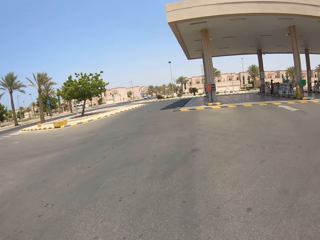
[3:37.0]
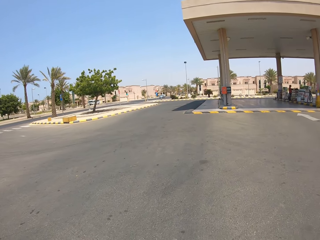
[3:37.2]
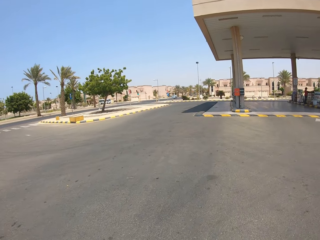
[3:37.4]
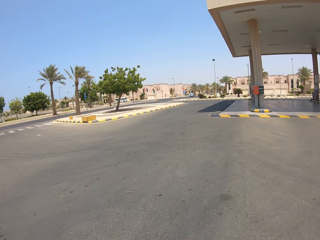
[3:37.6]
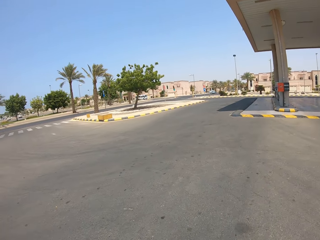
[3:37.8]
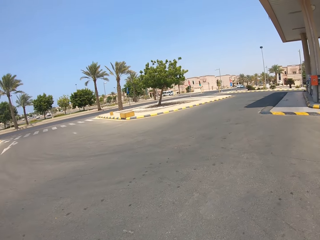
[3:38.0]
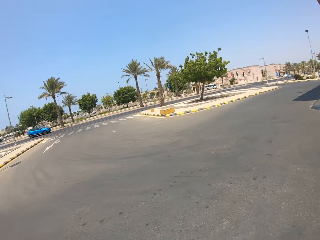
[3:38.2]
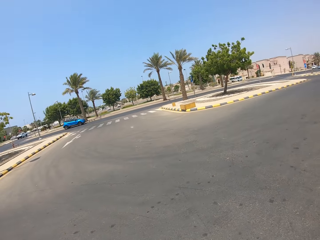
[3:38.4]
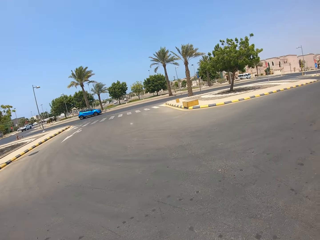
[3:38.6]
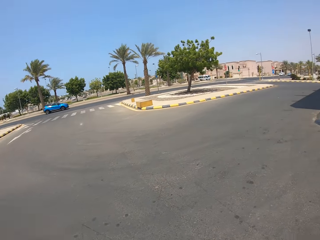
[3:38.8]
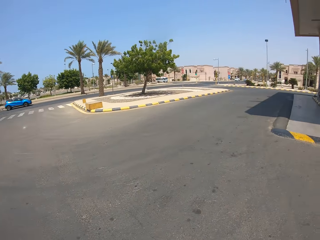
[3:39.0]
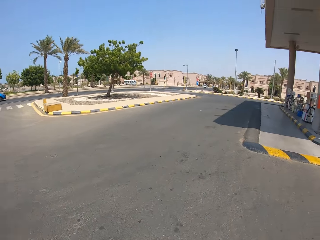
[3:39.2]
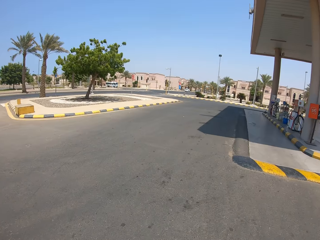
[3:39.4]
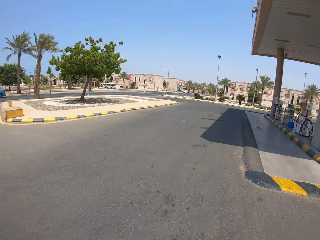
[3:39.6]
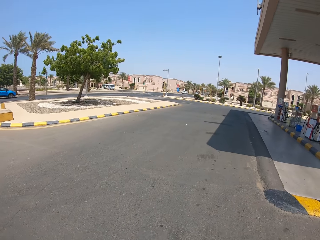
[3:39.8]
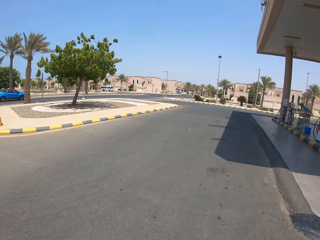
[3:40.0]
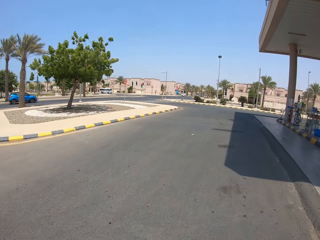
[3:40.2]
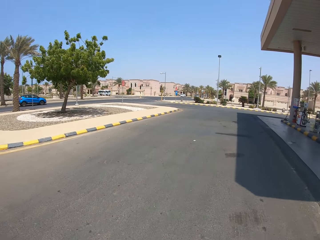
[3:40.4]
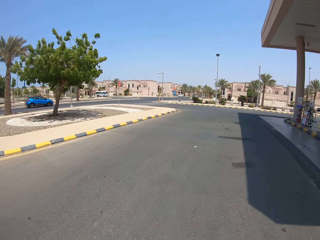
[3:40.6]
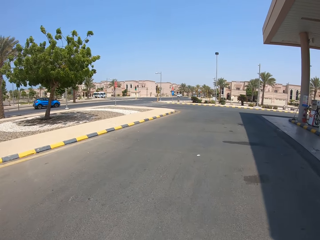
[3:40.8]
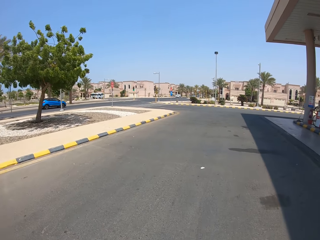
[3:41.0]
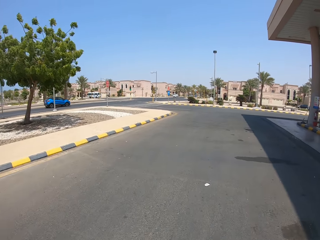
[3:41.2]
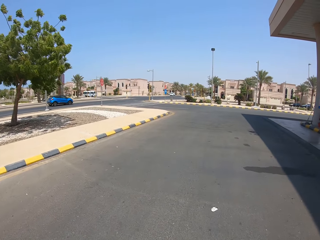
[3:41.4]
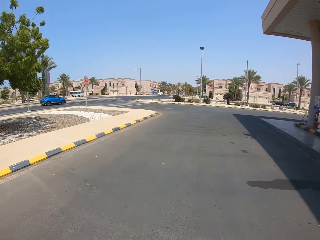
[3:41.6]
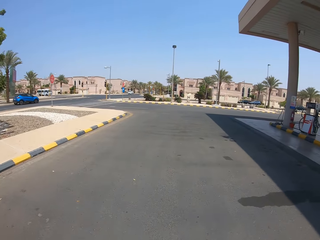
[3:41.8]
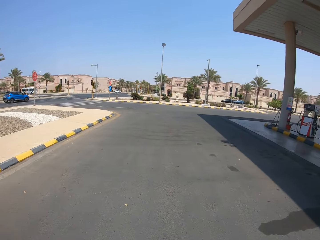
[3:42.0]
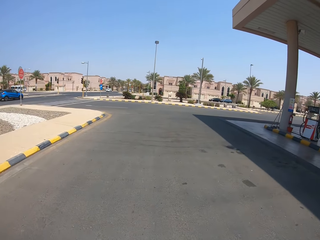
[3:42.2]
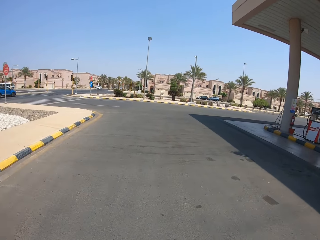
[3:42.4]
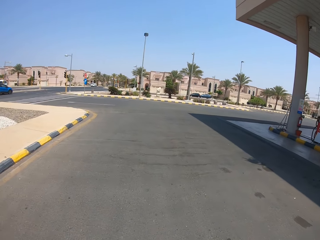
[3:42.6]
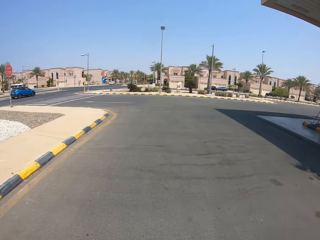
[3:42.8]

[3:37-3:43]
The camera wearer cycles on the road.

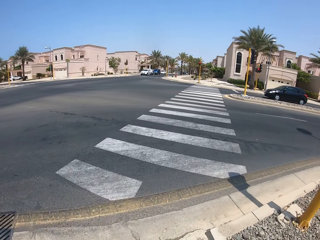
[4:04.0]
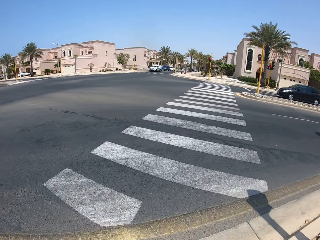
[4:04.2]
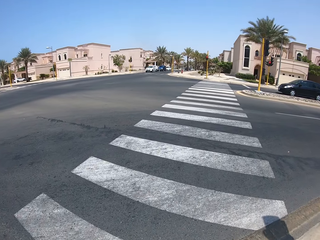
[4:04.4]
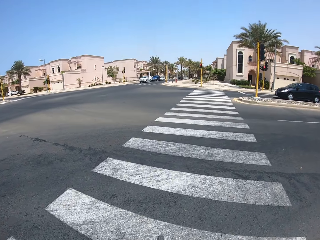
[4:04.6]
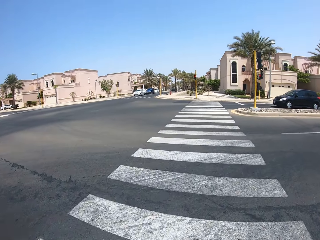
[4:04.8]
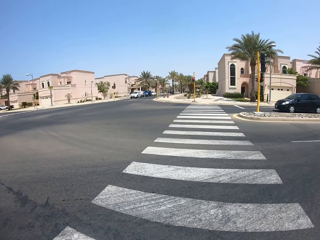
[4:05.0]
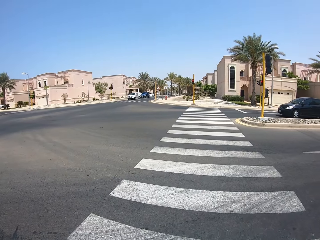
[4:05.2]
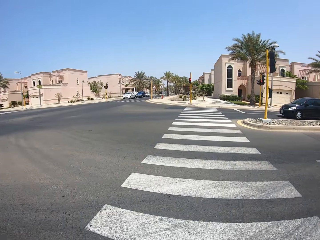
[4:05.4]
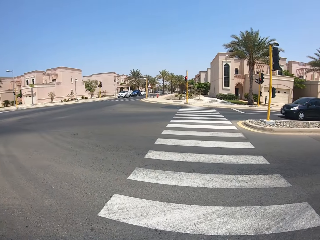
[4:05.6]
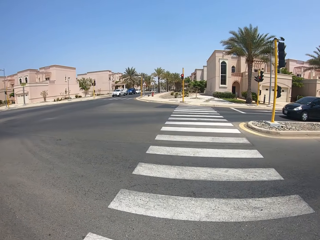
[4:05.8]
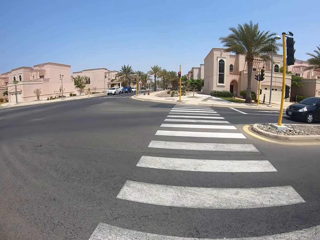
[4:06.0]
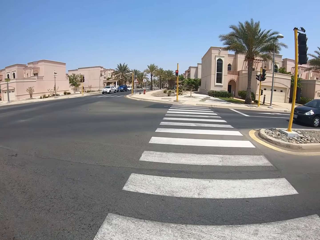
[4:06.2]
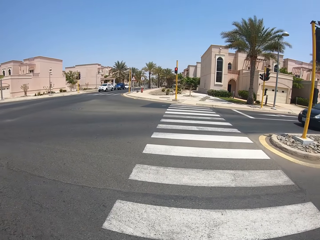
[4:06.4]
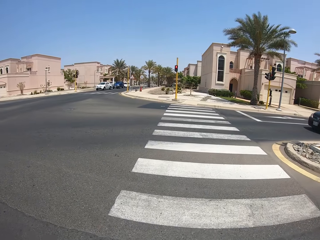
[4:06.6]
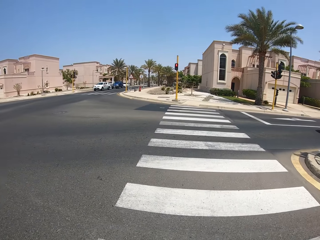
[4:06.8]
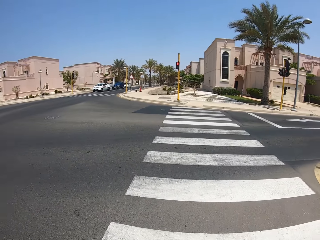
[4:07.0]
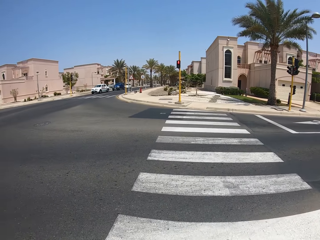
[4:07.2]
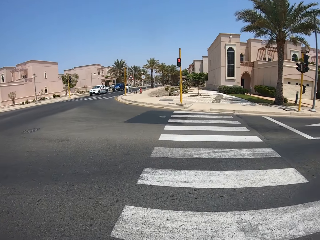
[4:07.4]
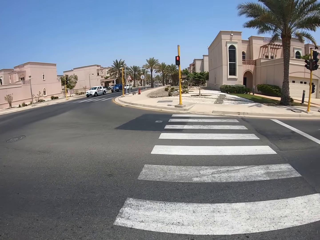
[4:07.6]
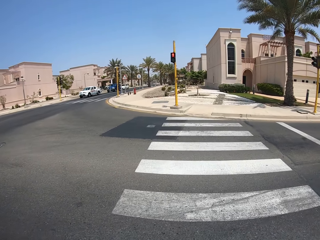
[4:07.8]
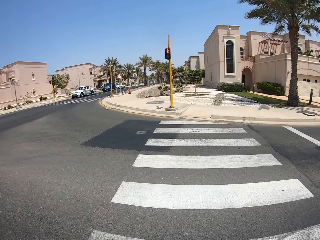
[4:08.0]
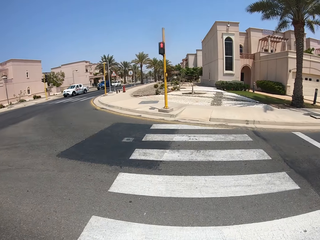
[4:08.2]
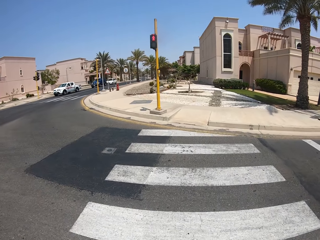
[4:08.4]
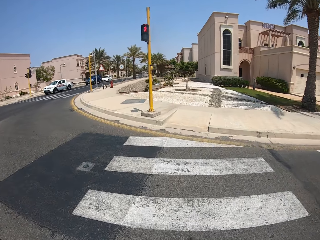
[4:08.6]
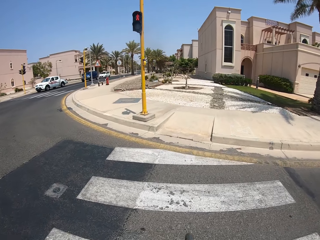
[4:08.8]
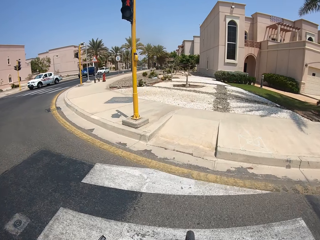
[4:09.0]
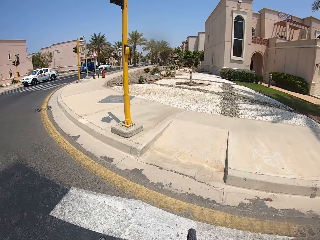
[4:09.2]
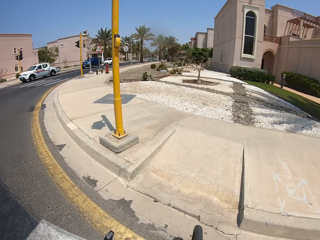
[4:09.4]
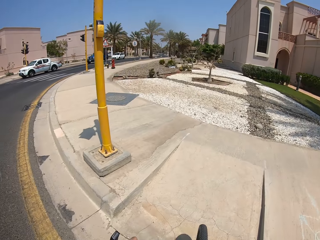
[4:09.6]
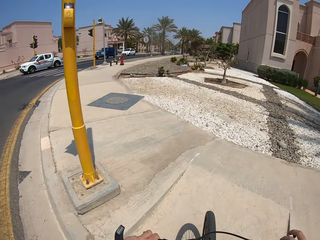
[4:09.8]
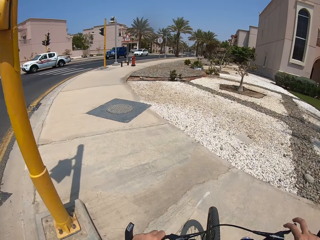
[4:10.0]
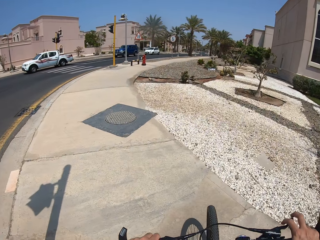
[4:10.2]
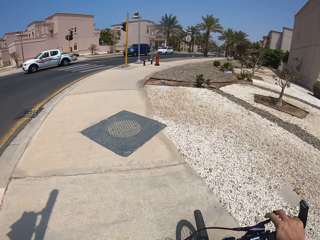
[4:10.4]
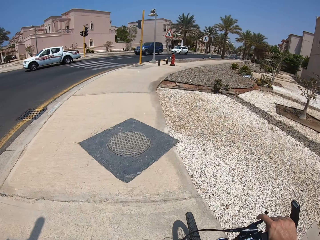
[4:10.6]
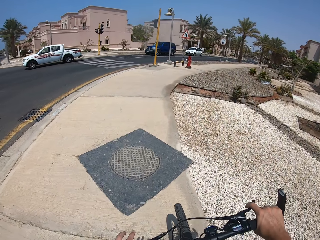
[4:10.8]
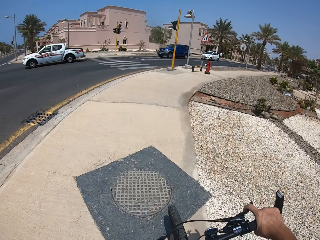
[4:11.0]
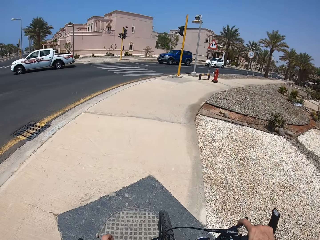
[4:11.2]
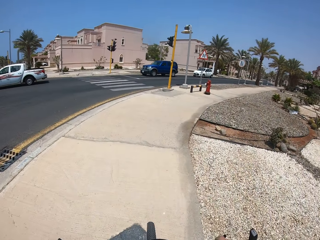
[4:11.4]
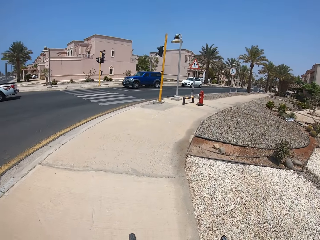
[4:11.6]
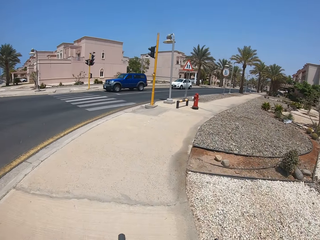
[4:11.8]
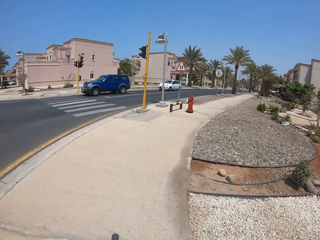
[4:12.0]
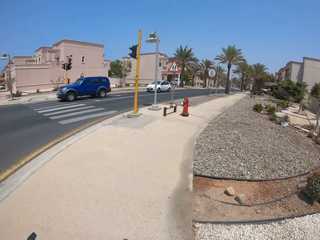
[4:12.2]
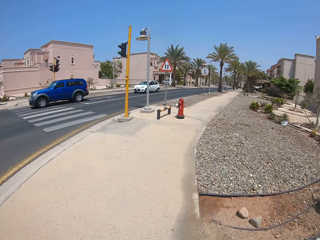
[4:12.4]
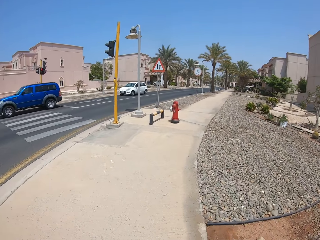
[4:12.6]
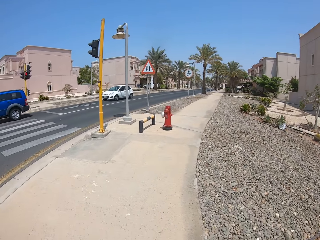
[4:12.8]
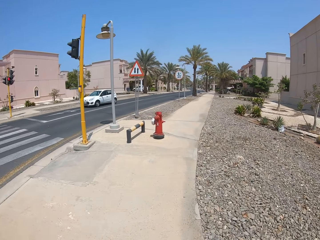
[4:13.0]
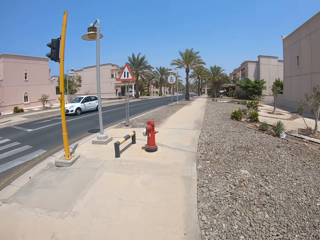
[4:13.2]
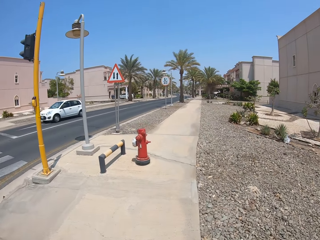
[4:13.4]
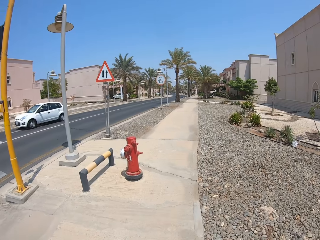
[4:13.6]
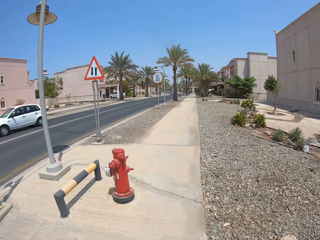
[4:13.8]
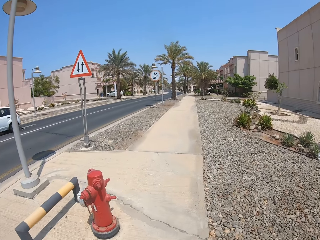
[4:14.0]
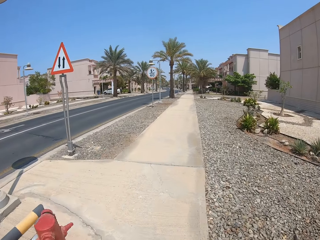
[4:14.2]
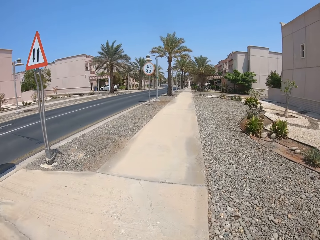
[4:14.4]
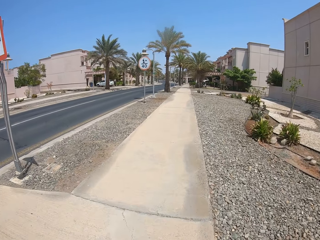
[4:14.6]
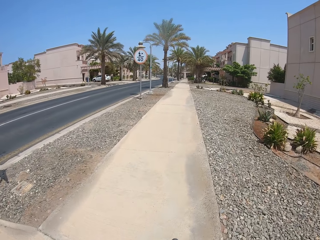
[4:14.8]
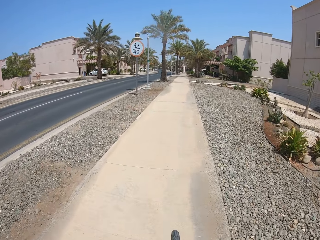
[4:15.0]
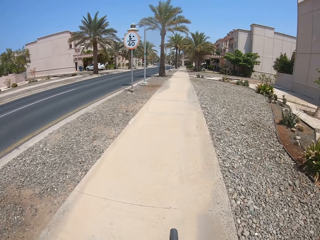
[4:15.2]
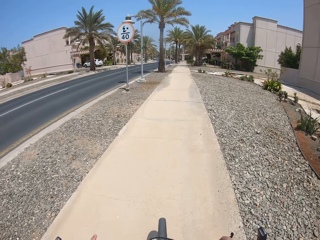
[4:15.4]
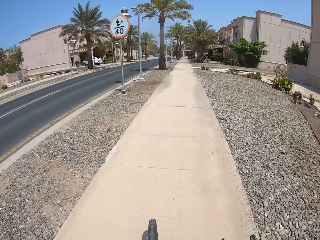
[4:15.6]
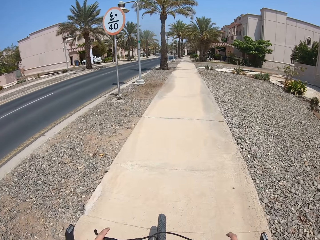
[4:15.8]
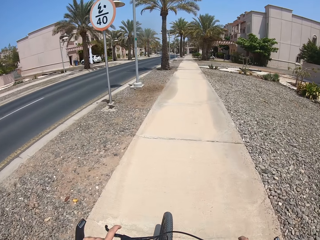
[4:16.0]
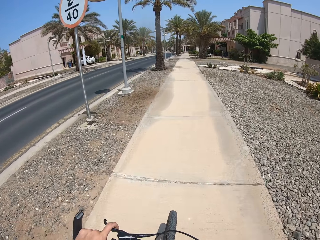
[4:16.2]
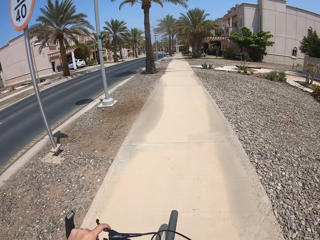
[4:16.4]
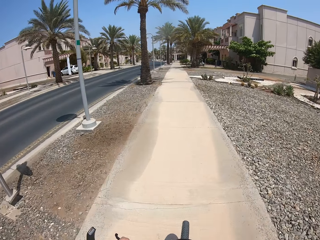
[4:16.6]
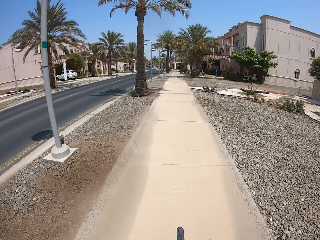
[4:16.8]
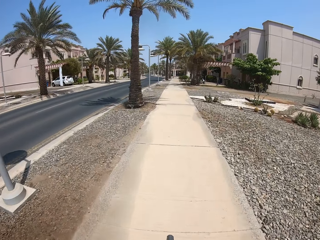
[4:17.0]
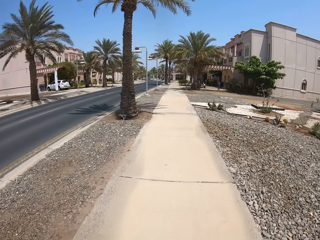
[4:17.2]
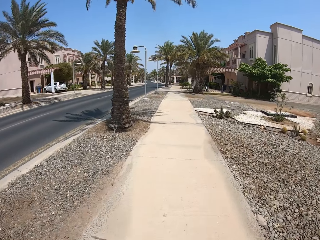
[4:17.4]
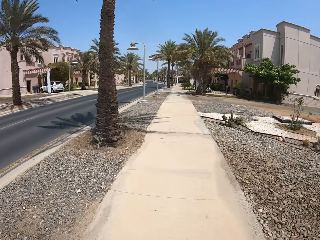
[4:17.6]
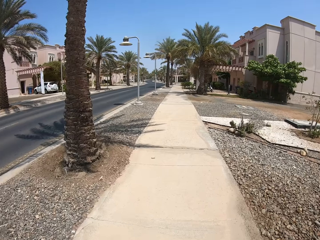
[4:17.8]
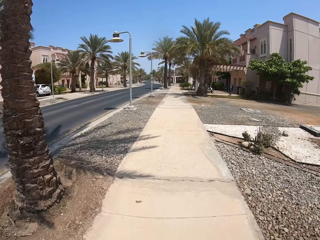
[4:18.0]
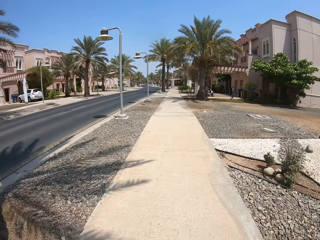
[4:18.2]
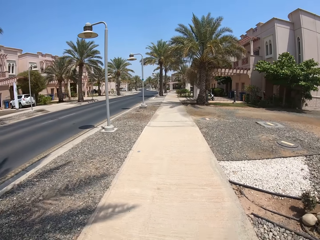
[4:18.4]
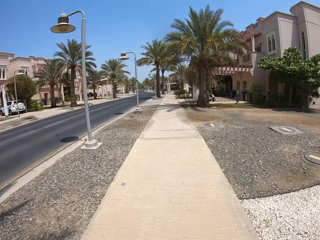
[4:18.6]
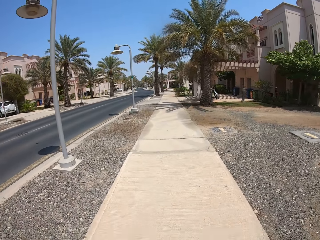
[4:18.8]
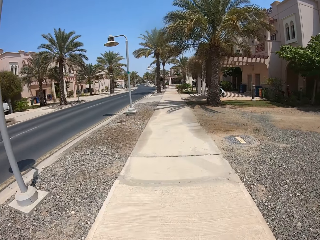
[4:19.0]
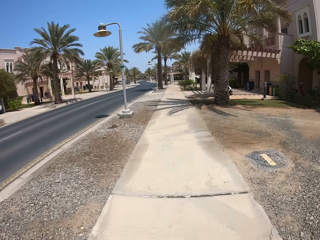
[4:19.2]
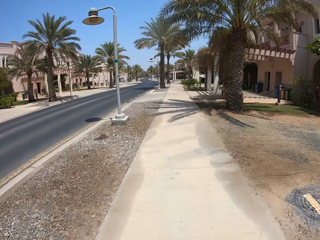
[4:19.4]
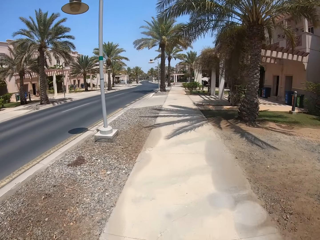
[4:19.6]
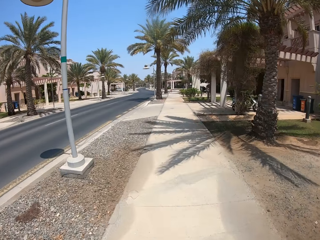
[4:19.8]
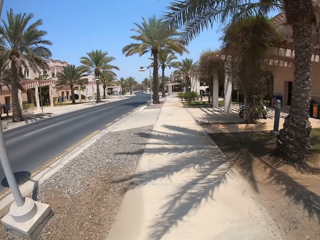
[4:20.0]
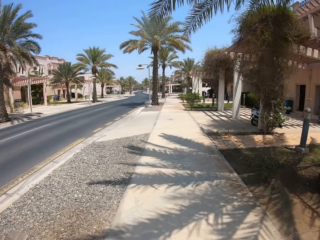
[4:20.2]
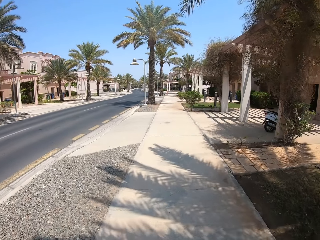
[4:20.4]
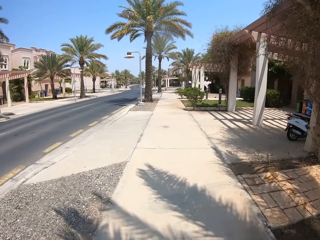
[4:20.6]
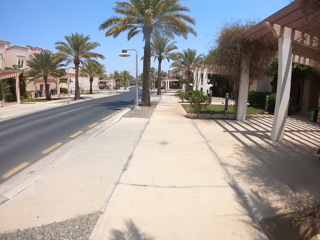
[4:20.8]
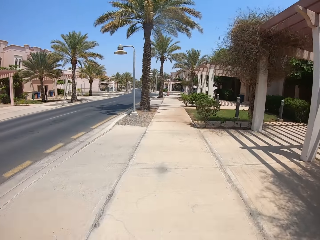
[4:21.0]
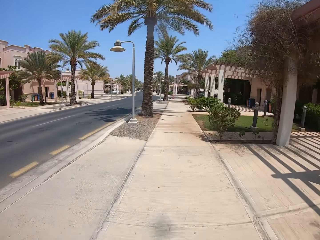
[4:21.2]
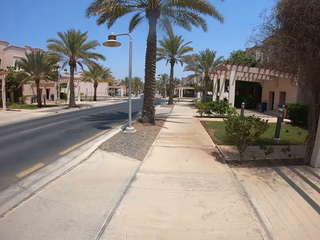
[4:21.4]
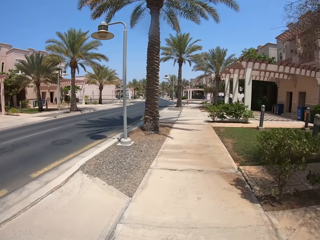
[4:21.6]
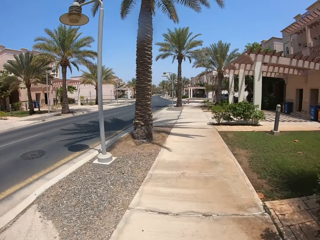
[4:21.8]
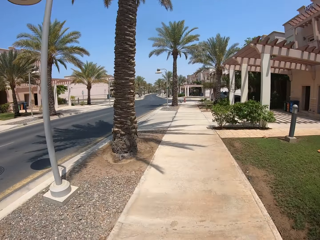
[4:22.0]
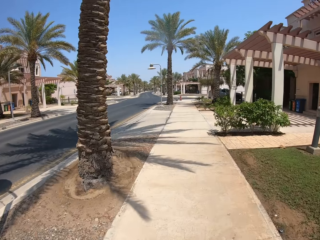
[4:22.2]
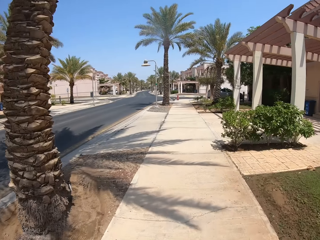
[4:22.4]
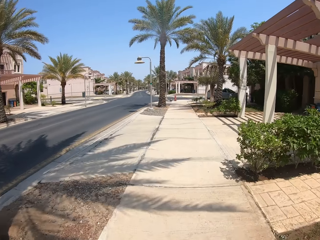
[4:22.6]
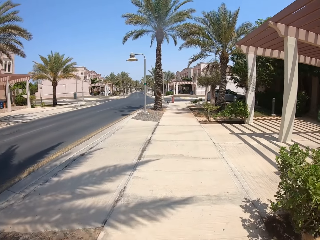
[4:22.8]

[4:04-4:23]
The camera wearer crosses the road. They cycle on the pavement.
